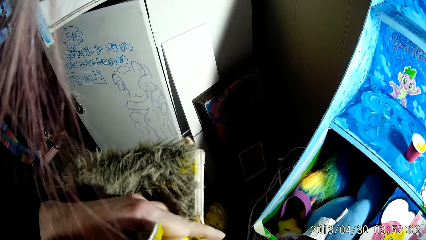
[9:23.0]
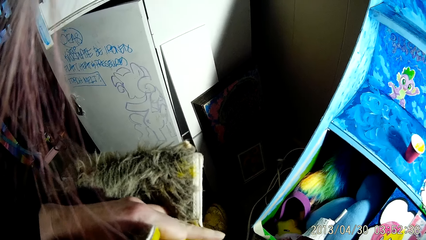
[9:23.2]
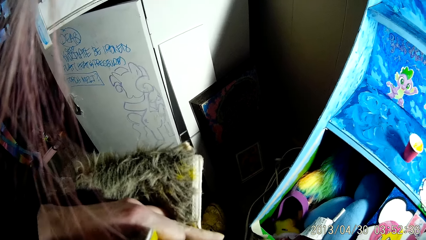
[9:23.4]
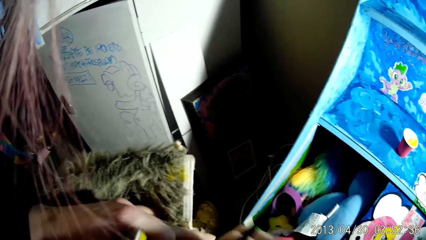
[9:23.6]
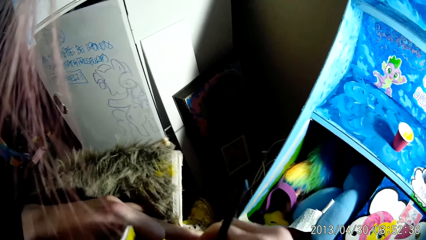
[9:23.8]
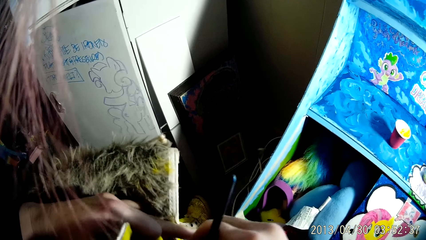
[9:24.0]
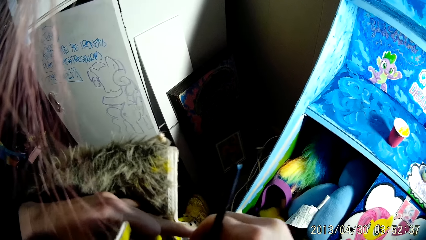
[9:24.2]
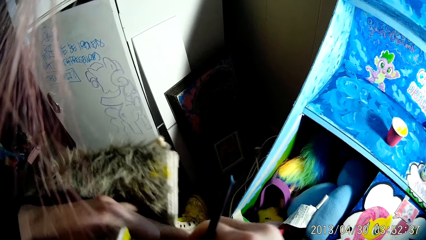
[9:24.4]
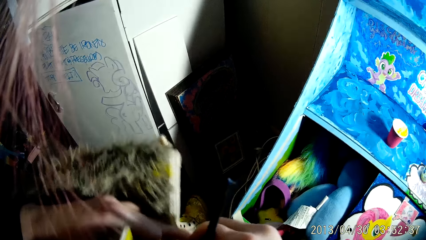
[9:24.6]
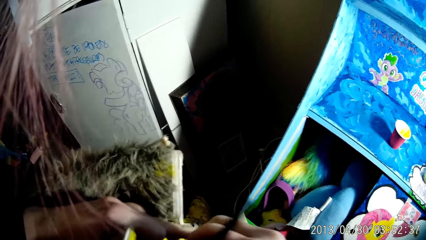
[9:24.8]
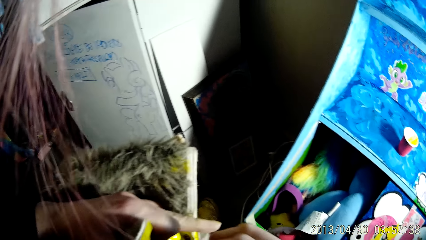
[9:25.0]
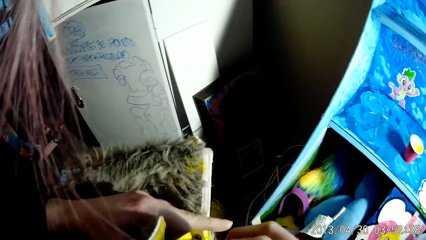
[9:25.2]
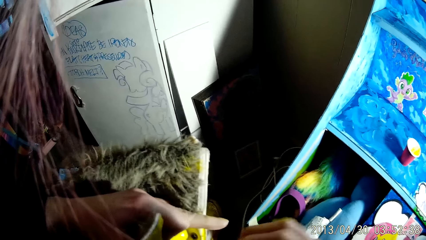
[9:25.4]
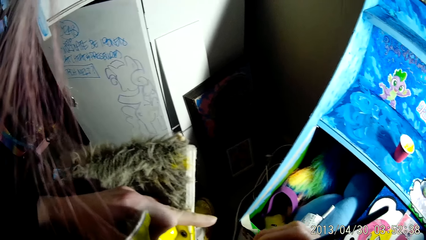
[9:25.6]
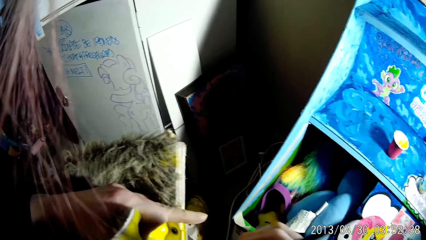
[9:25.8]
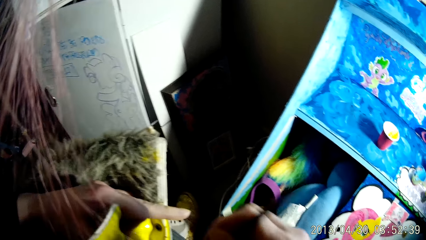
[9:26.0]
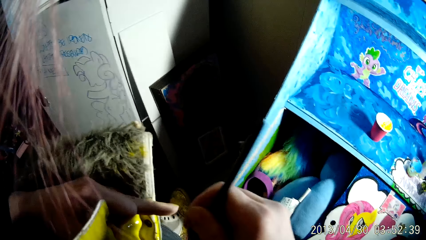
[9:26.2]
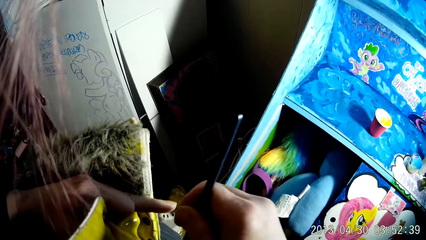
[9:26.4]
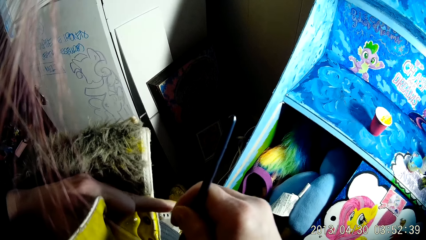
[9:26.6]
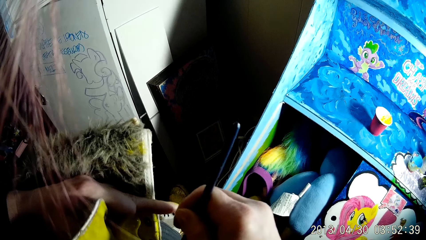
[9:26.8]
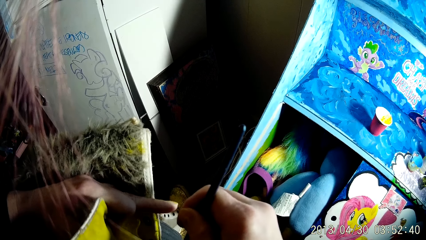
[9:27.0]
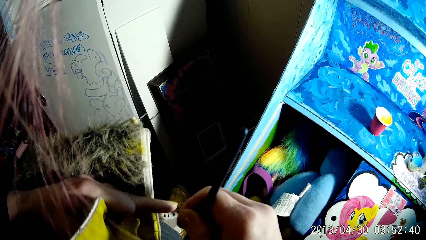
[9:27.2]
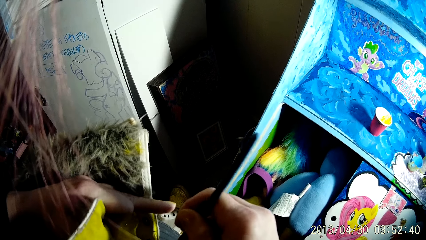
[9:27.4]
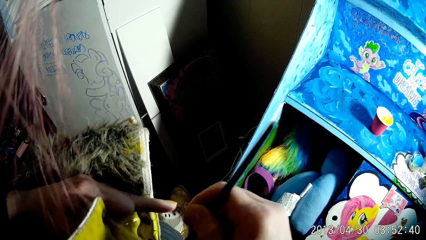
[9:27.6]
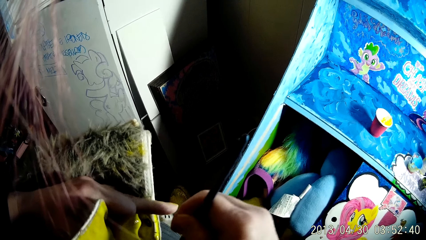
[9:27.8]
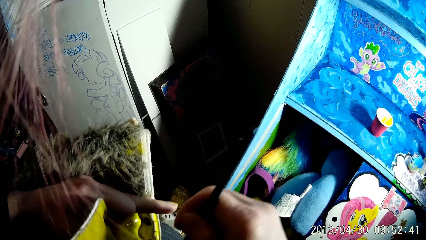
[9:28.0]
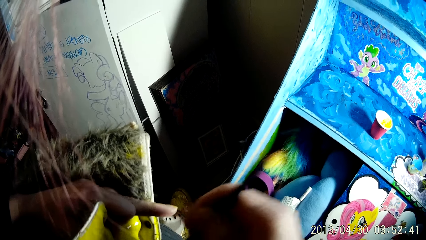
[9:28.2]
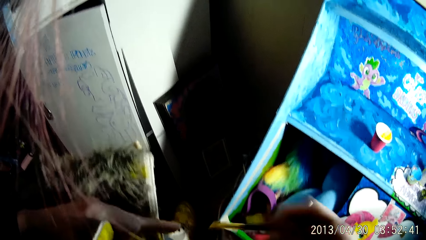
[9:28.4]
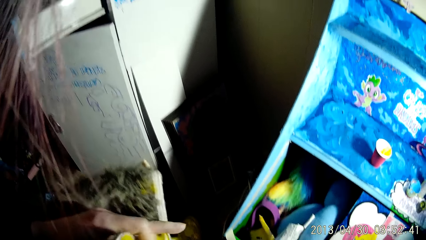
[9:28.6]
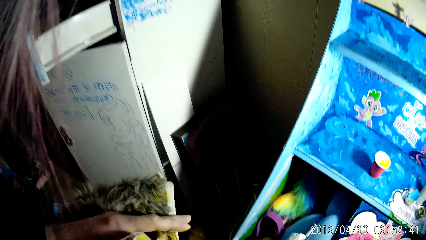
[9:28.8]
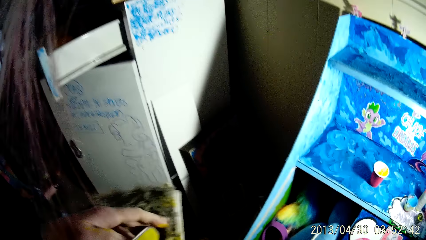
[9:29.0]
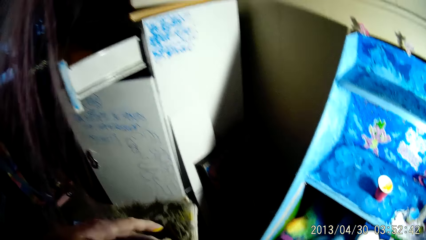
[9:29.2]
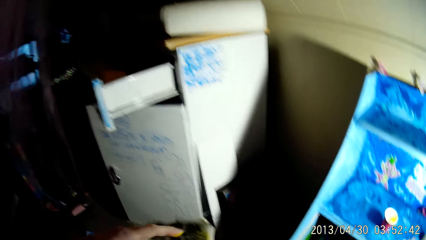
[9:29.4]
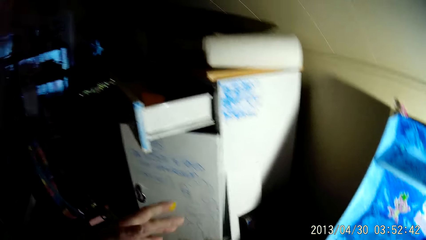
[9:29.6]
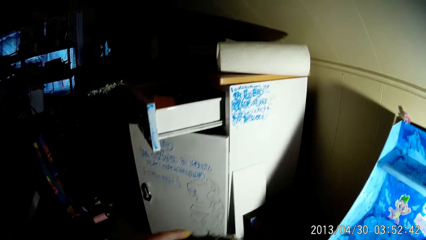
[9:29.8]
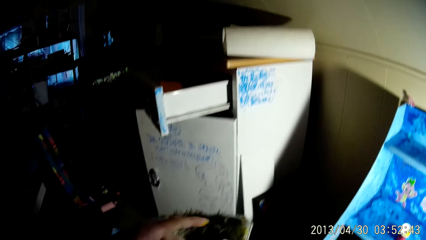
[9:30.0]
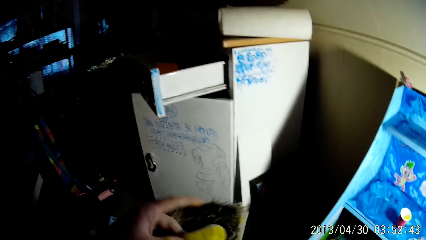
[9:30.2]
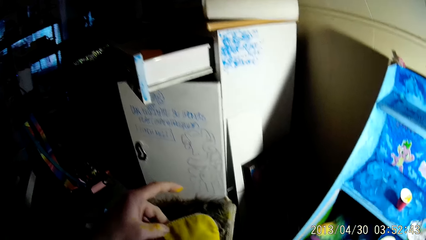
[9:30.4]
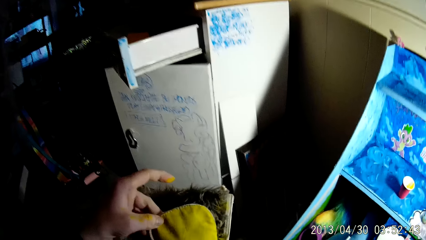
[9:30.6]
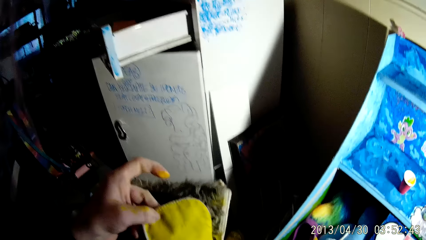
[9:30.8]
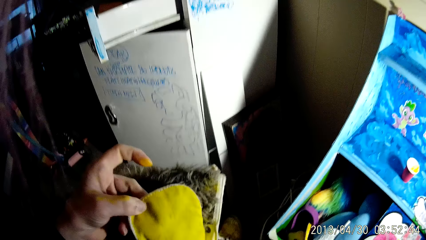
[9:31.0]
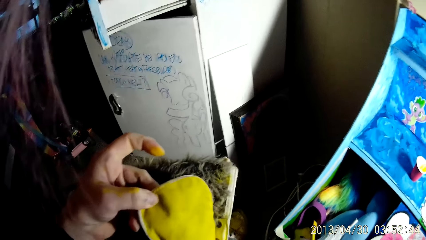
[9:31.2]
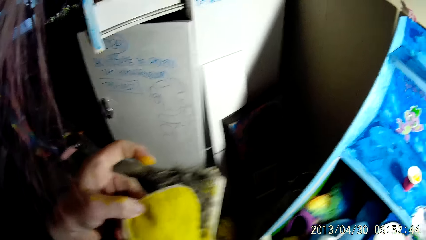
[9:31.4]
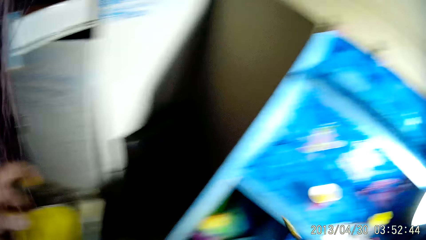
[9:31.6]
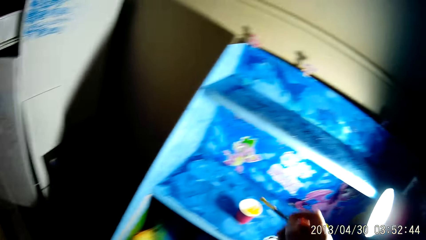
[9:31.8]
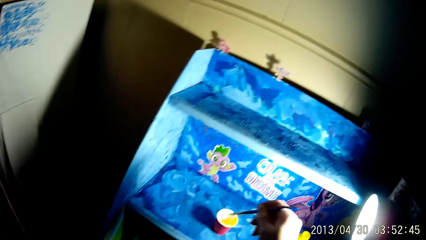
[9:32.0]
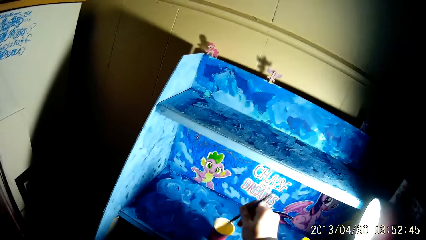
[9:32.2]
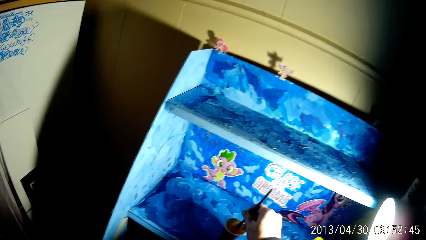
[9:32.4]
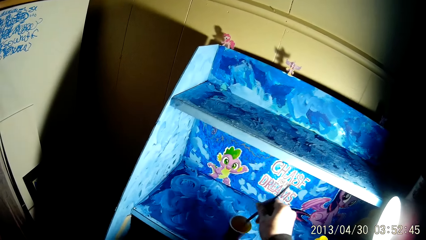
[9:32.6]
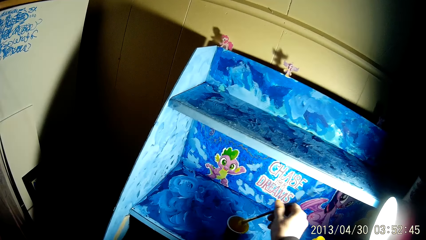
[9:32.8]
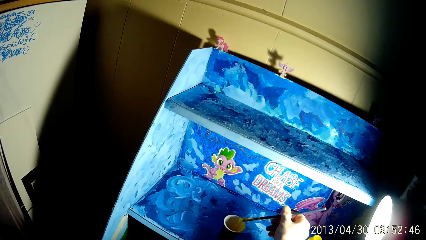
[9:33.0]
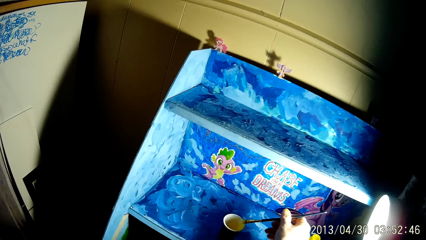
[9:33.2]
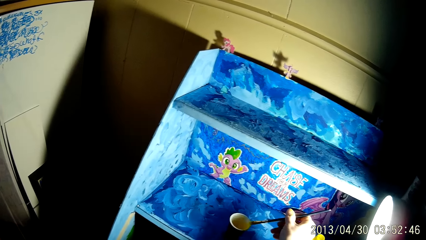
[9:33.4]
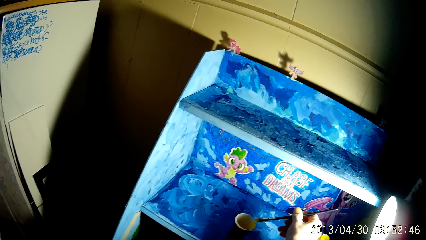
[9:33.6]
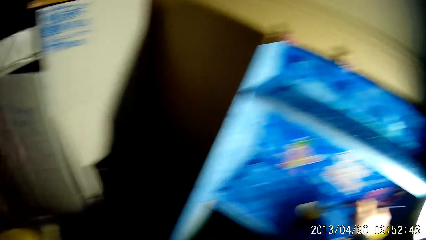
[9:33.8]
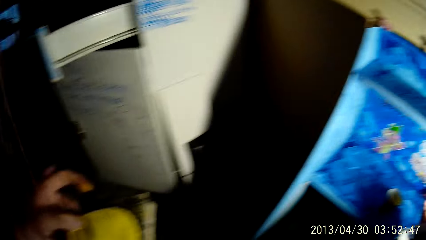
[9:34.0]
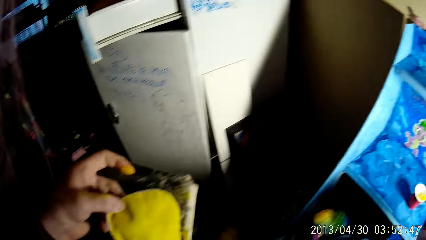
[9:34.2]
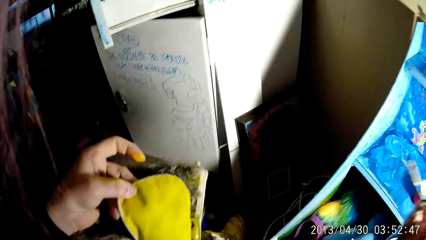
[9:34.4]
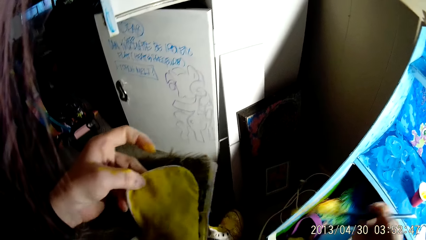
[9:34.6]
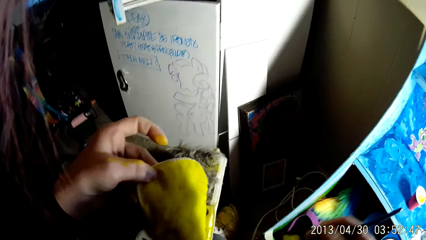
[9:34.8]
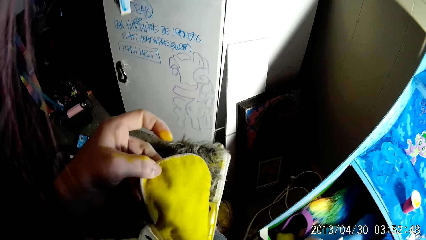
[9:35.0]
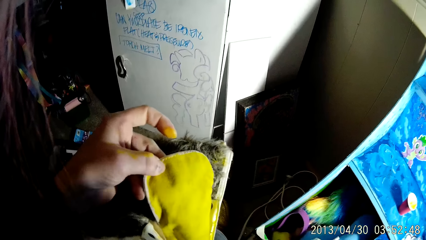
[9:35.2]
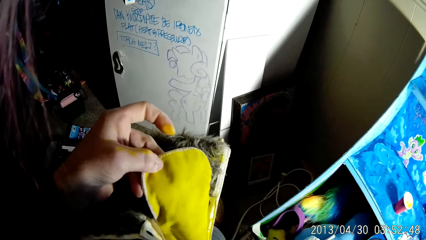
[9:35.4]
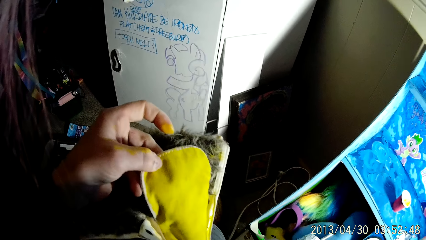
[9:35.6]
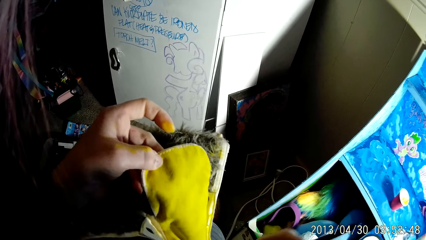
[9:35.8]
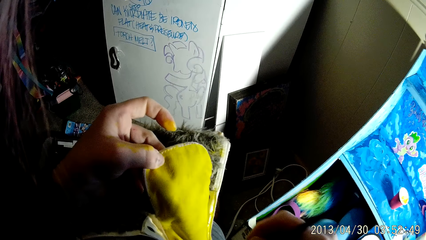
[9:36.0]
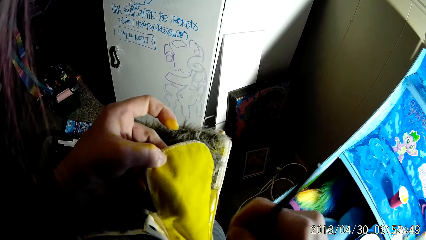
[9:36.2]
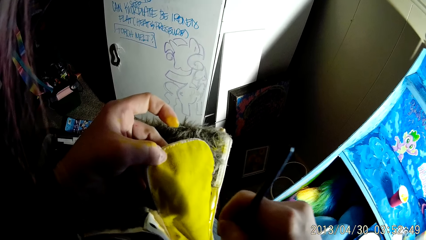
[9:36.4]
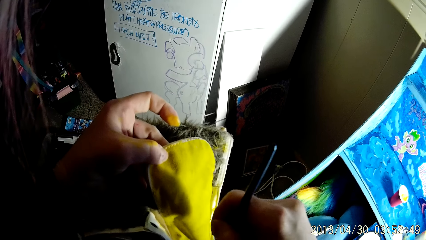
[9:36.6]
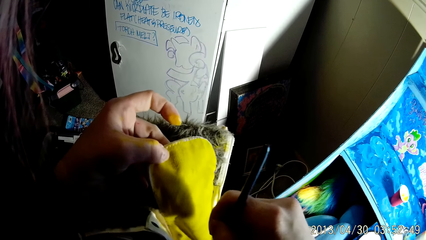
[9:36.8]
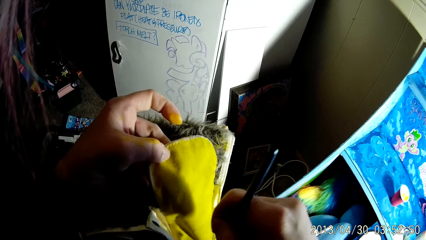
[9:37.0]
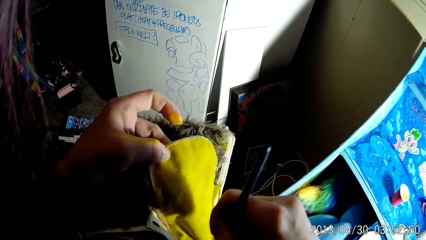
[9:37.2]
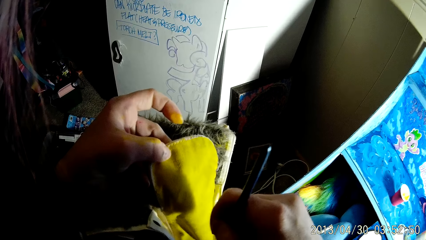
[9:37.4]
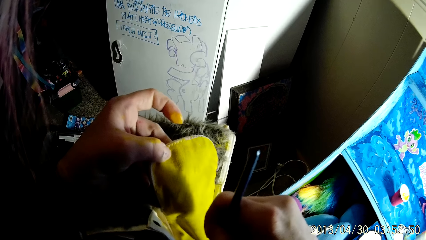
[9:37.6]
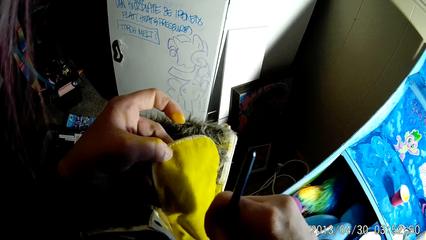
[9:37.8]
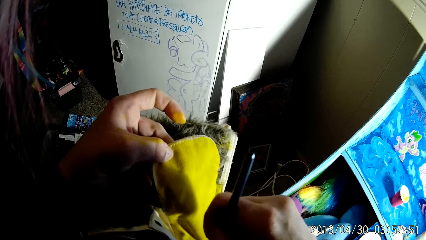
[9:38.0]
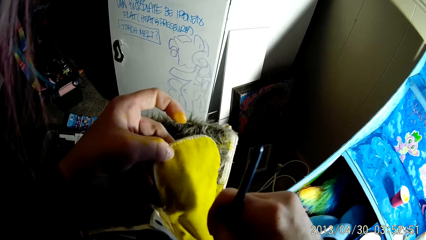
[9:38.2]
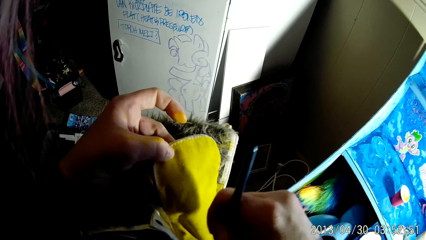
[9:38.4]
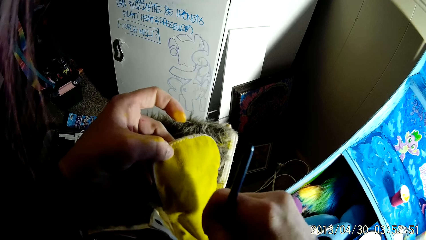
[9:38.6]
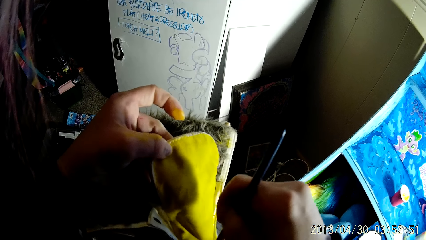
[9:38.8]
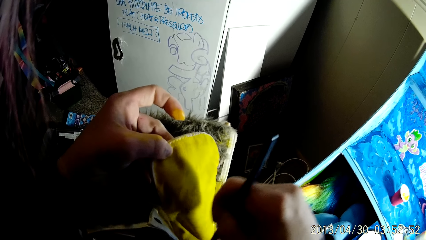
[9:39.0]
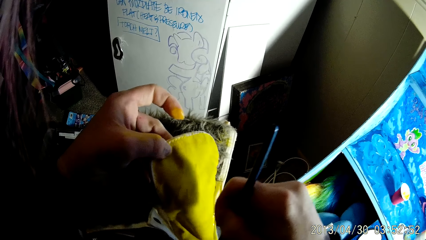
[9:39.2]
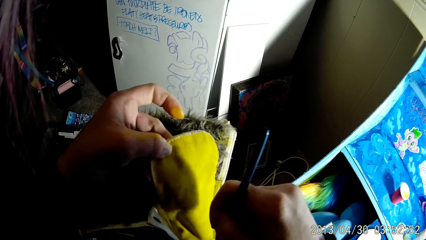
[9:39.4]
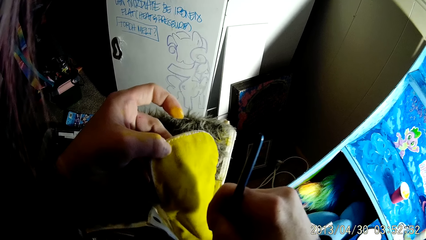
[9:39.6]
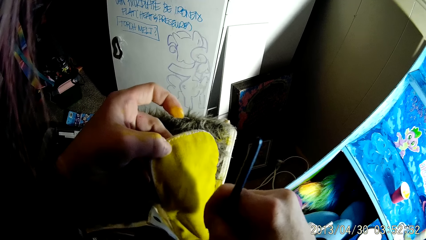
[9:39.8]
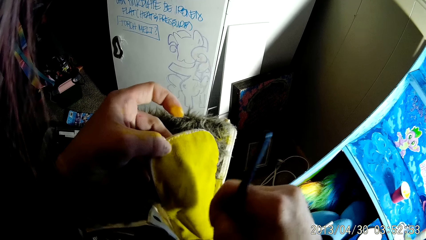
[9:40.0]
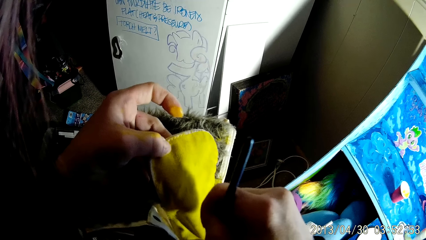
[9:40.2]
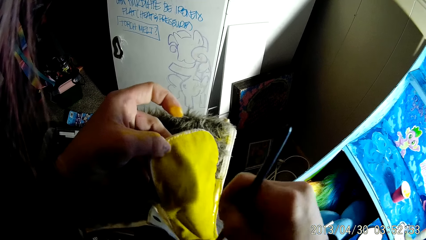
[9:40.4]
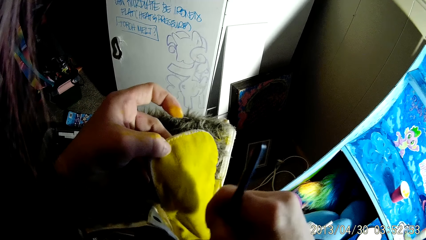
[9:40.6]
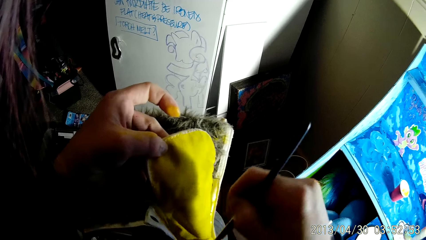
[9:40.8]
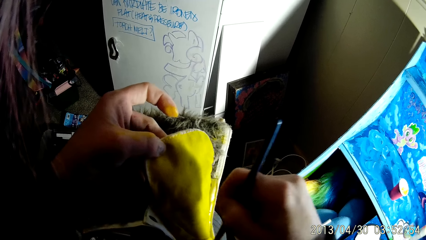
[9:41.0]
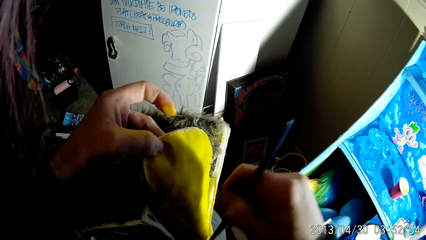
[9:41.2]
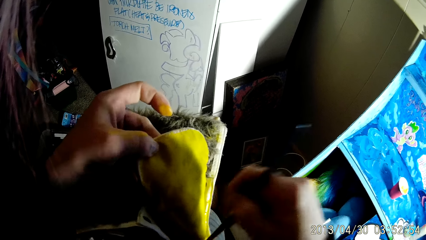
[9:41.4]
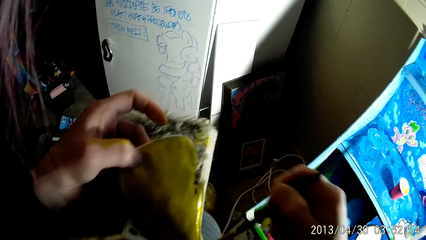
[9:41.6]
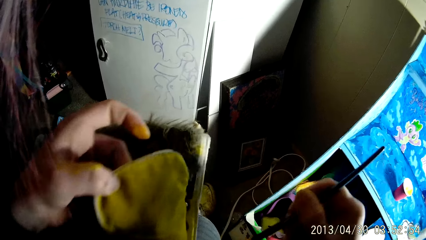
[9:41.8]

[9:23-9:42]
The camera wearer paints a shoe. He dips the paintbrush in his right hand into a cup of paint. He paints the pair of boots with the paintbrush in his right hand.
